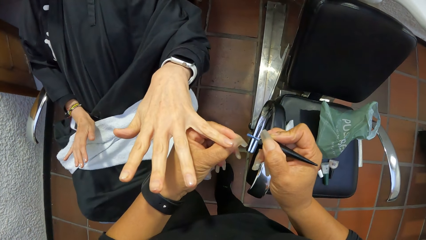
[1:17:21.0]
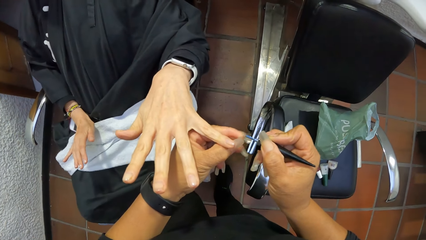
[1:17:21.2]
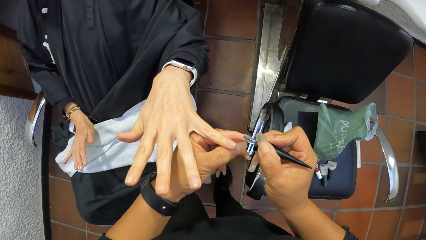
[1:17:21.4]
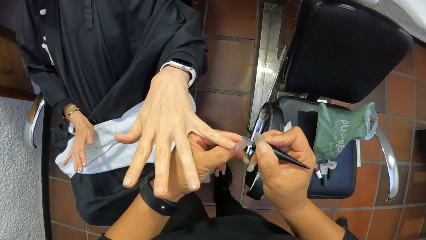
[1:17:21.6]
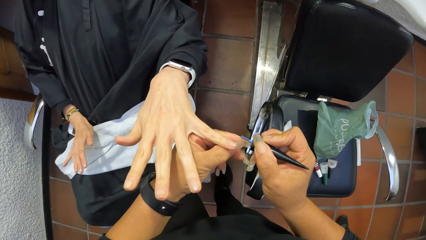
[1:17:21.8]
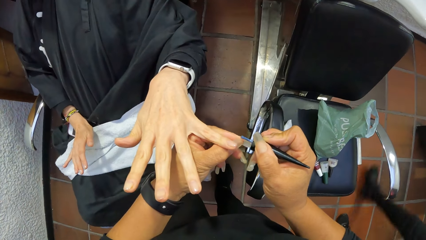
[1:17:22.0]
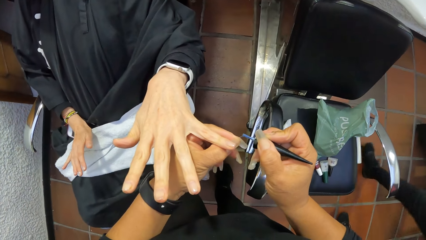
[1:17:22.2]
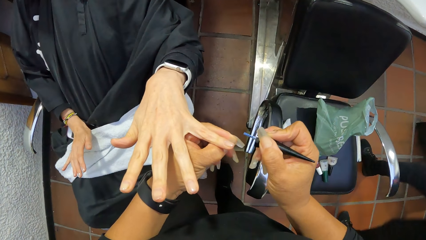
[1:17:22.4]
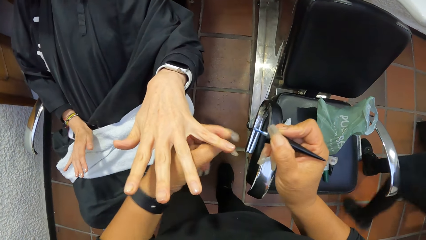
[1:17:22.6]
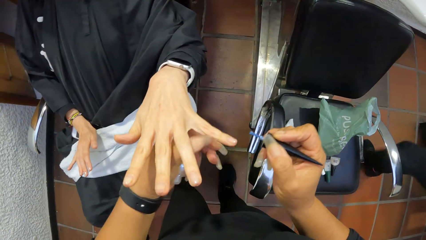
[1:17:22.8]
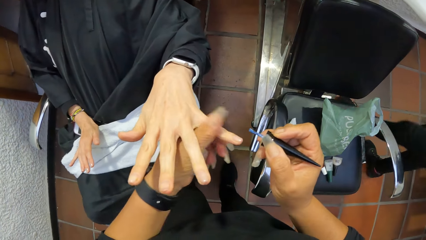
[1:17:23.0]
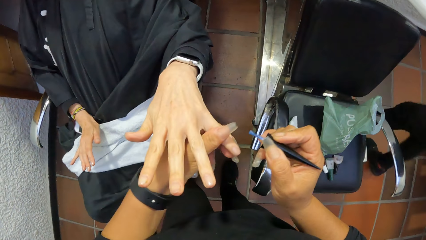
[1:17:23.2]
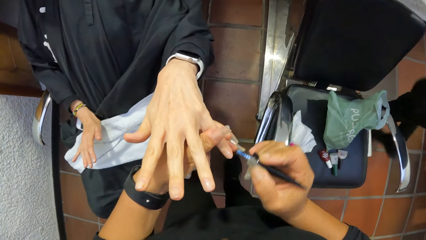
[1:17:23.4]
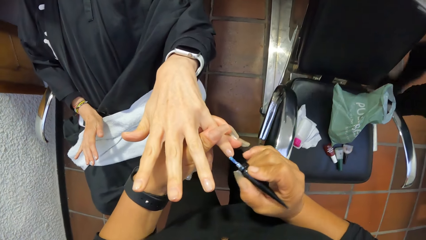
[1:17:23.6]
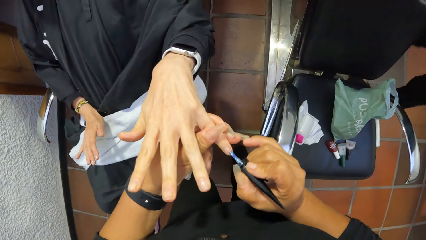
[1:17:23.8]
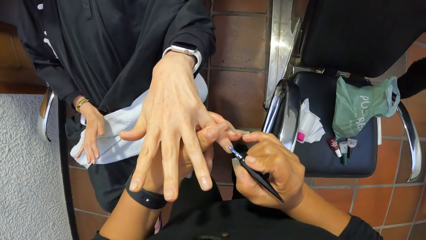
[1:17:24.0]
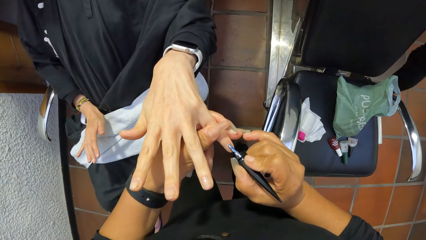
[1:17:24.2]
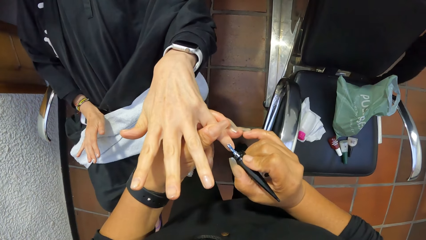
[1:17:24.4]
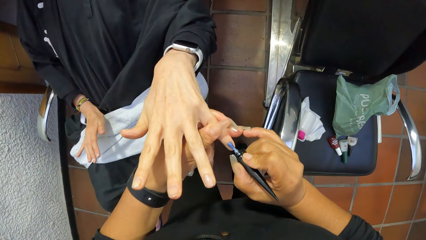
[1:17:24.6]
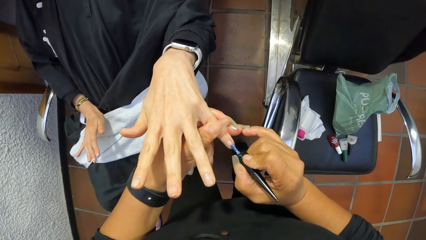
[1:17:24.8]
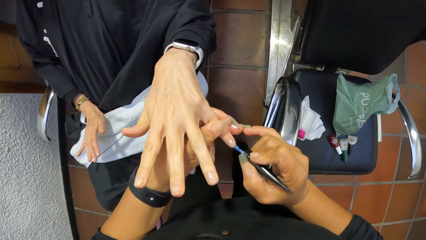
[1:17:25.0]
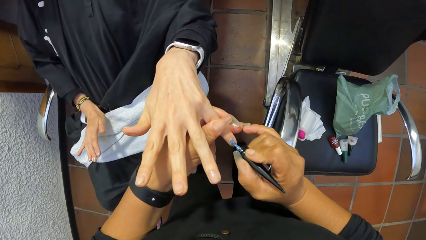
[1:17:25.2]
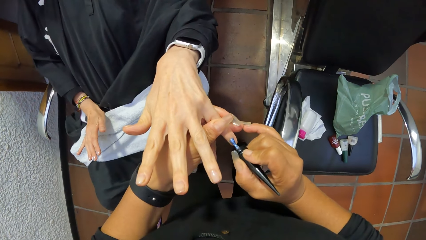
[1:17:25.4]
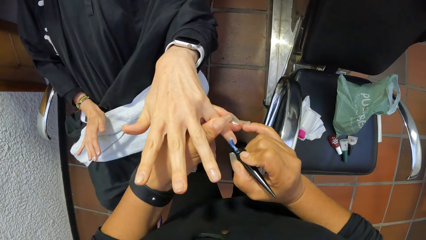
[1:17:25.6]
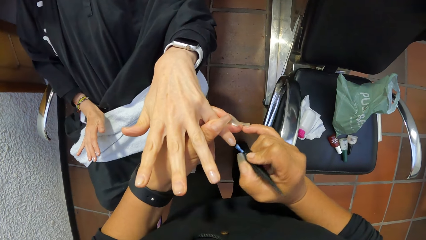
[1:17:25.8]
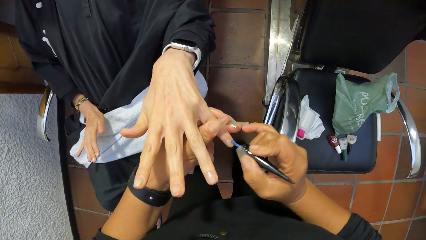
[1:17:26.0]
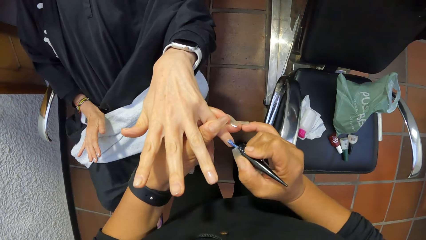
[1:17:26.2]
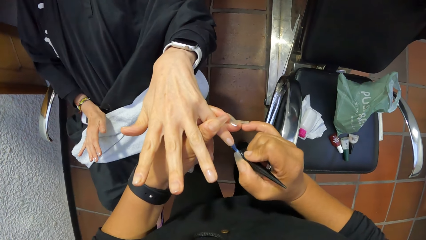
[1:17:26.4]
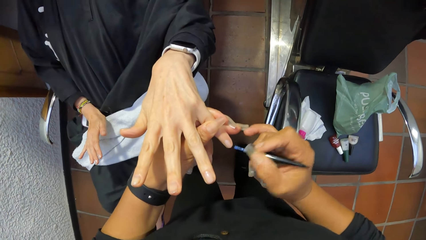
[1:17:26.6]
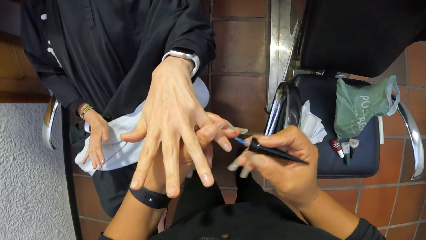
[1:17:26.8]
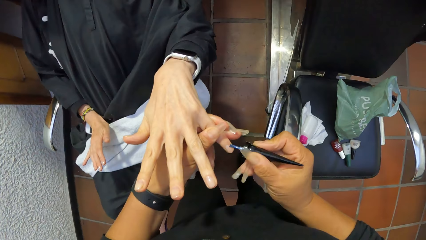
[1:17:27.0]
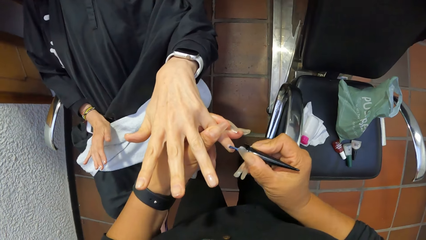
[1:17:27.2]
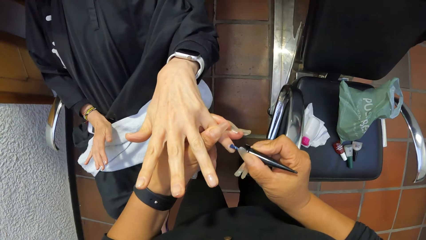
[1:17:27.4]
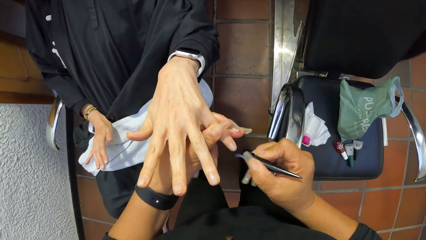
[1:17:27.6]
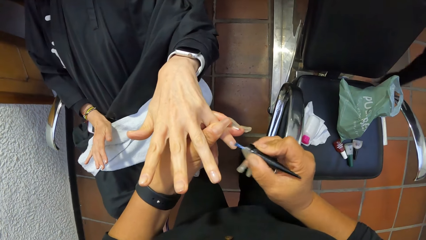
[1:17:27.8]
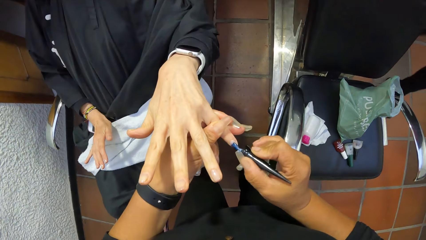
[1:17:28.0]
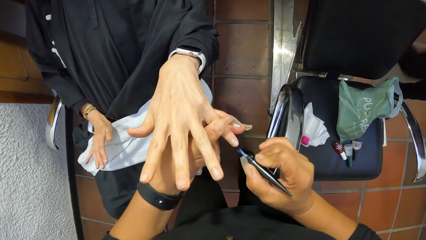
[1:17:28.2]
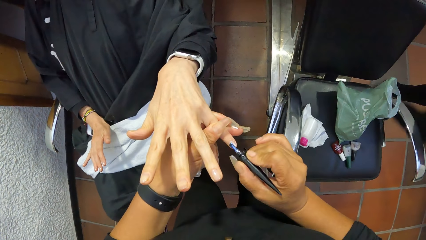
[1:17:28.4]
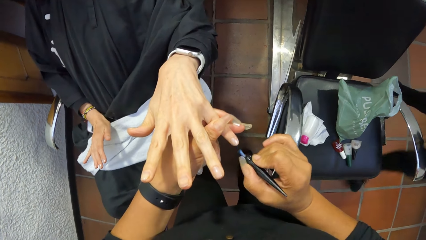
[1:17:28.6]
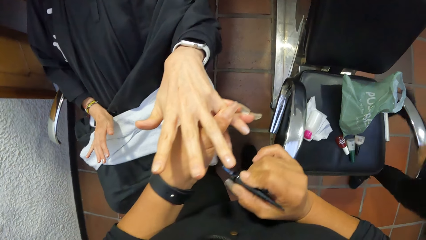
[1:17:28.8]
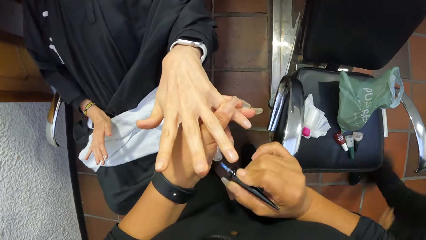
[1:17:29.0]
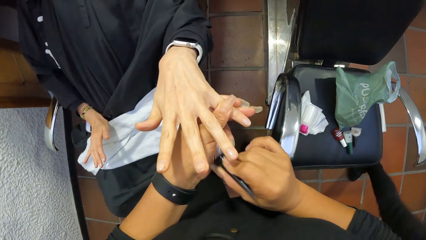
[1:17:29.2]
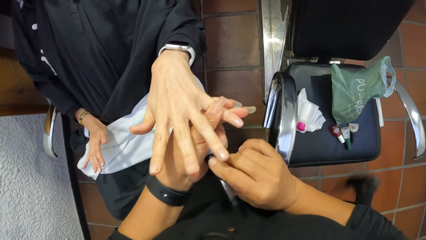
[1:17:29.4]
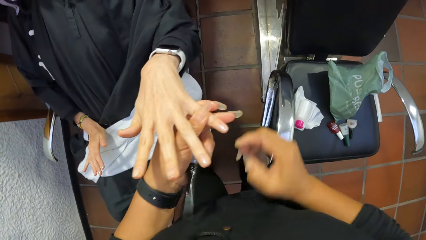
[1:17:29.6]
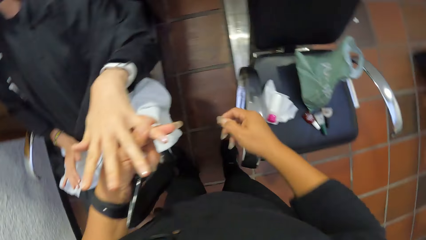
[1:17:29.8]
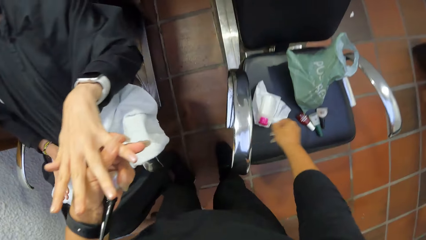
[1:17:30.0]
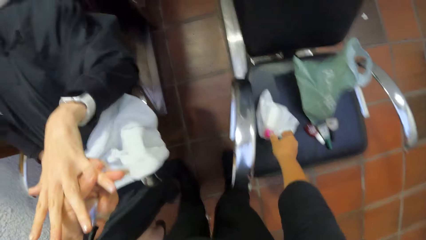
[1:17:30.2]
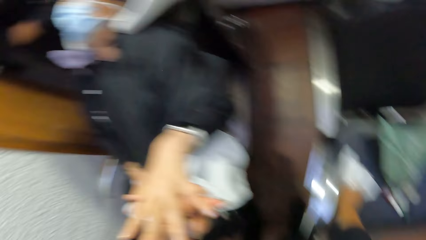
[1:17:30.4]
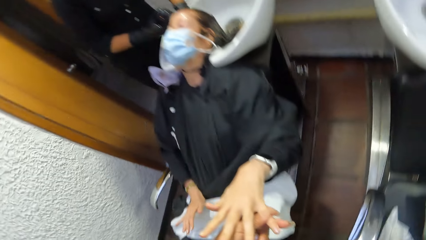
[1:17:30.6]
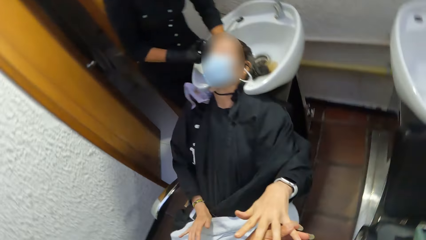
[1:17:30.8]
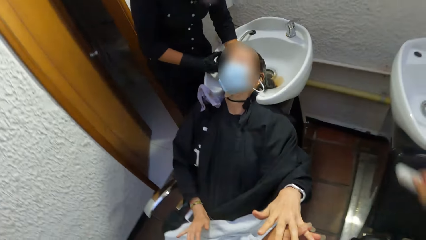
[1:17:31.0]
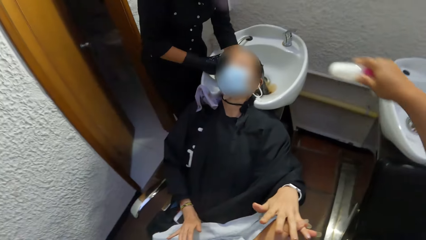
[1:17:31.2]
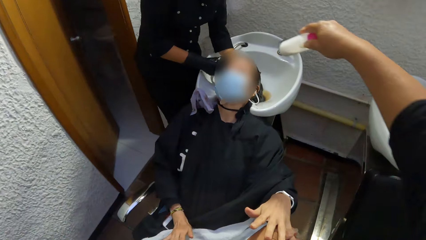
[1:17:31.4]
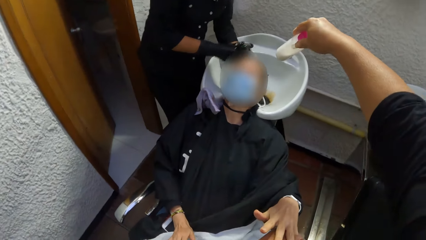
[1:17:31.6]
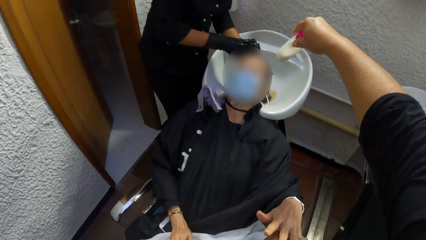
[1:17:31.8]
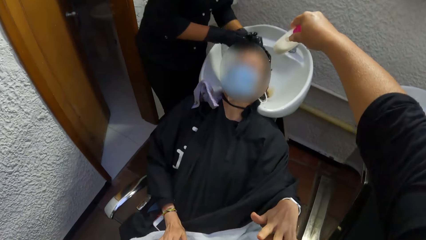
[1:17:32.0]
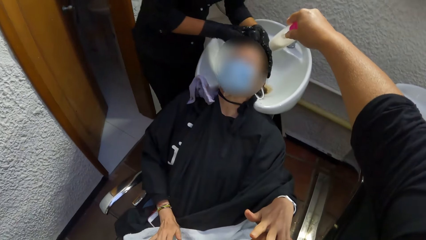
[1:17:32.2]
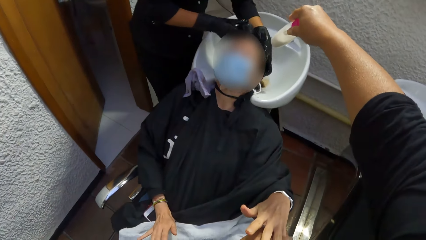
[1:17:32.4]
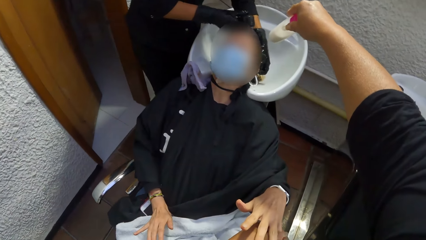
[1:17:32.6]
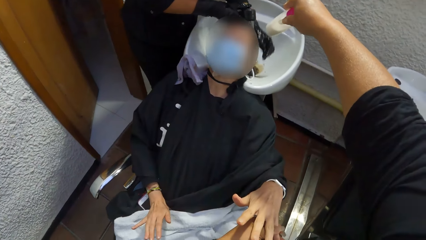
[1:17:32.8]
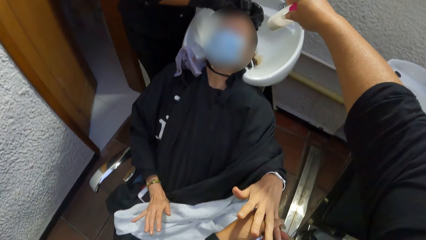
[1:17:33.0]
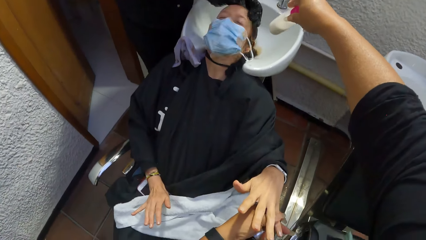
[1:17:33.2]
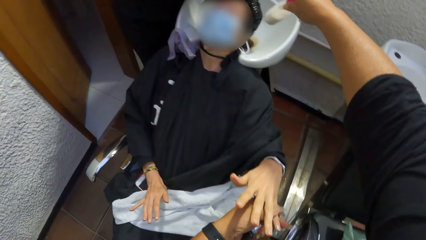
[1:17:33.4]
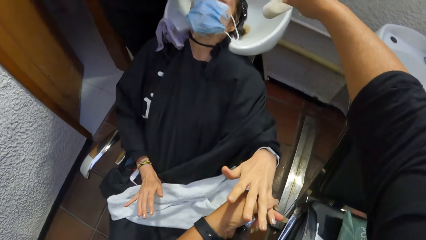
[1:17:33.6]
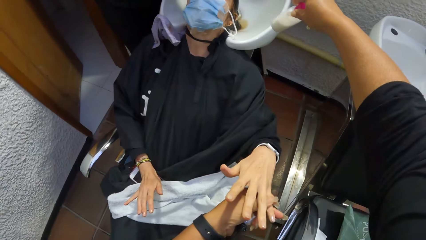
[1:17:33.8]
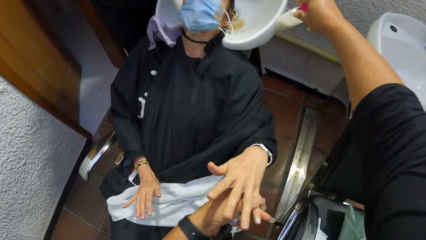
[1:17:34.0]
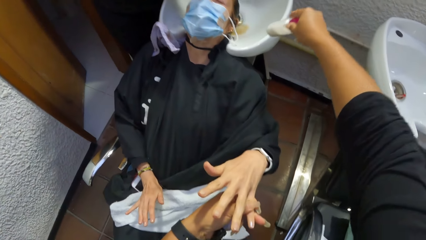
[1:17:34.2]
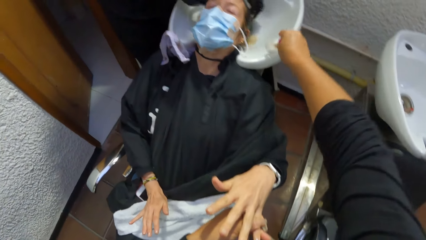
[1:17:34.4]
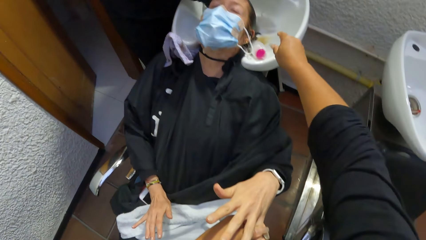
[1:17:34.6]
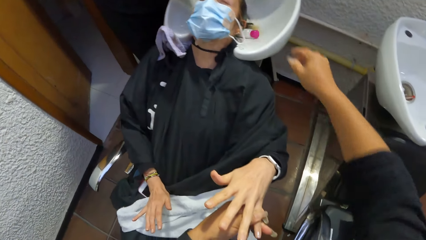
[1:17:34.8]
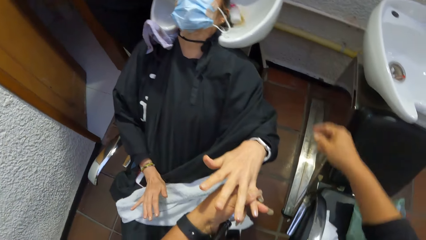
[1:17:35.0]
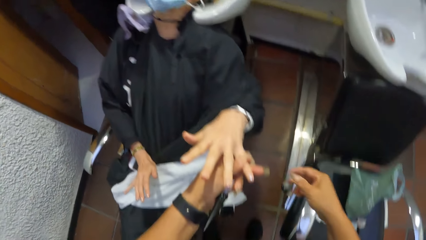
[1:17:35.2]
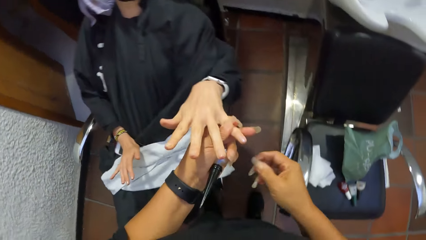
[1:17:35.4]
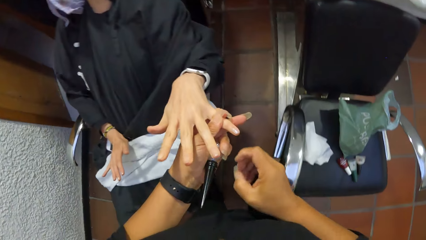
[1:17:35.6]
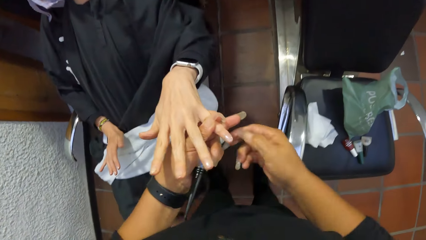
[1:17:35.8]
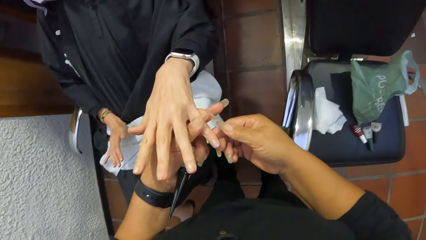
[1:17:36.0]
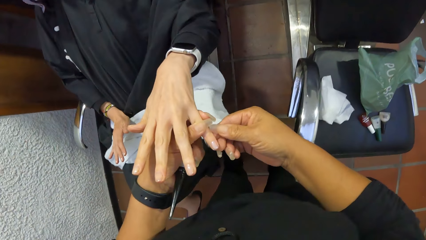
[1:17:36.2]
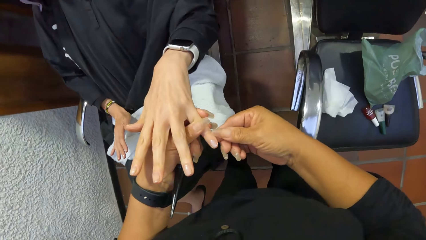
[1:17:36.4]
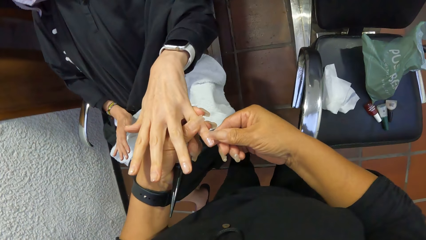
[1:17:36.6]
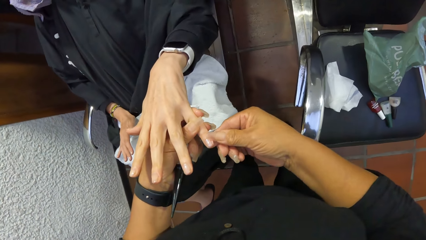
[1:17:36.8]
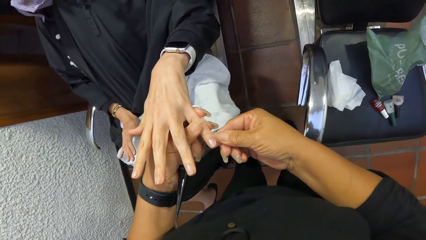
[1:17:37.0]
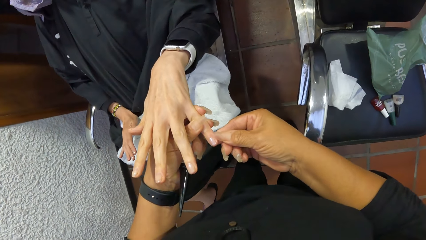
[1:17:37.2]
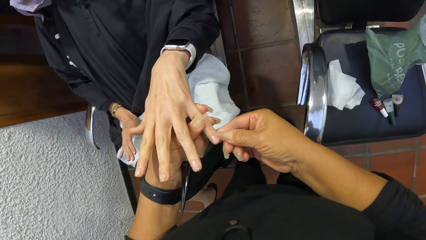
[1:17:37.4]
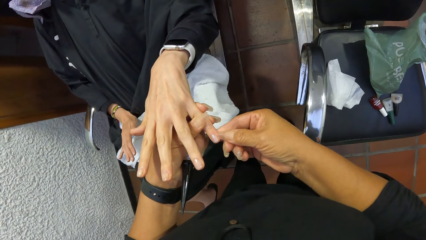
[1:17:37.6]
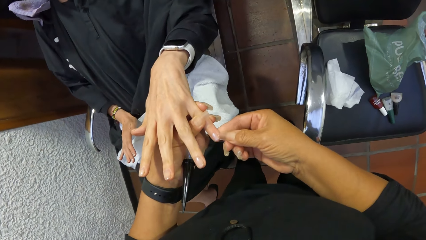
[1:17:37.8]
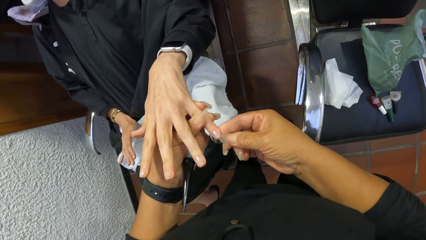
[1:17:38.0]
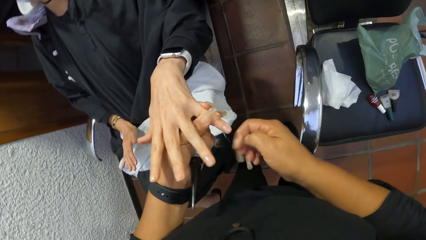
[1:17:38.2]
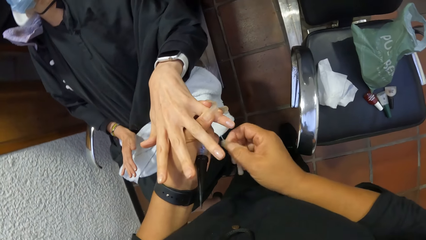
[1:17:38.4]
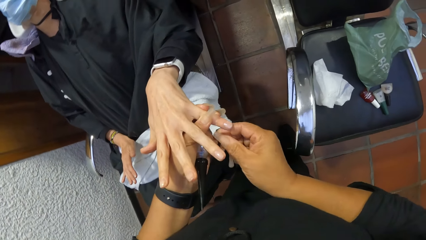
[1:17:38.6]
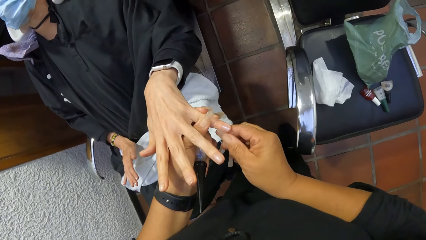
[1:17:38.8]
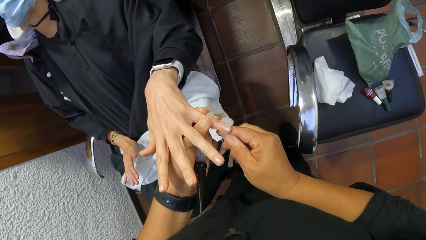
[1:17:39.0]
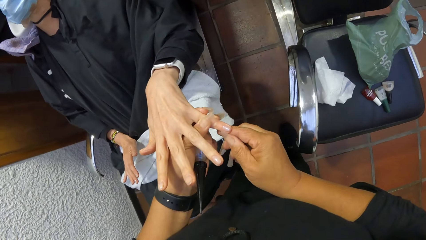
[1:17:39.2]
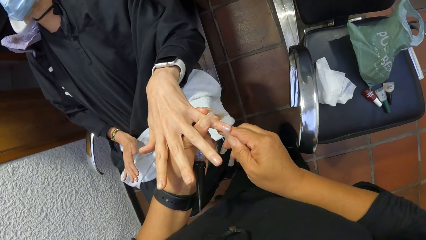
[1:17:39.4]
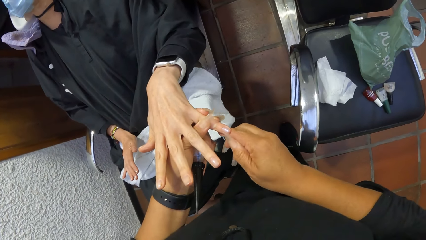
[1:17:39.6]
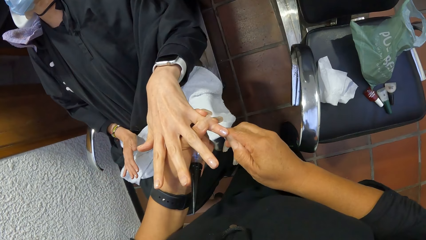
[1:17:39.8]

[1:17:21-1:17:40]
The camera wearer removes hair from the nail polish brush with her left hand. A woman walks to a hair wash sink. The camera wearer holds the finger with her left hand. She paints the fingernail with the nail polish brush with her right hand. The woman walks away from the hair wash sink. The camera wearer drops the nail polish brush into the bottle of nail polish with her right hand. She picks a bottle from the chair with her right hand. Another woman washes the hair of a third woman in the hair wash sink with both hands. The camera wearer drops the bottle into the hair wash sink with her right hand. She cleans the finger with her right hand. She wipes the gel.
